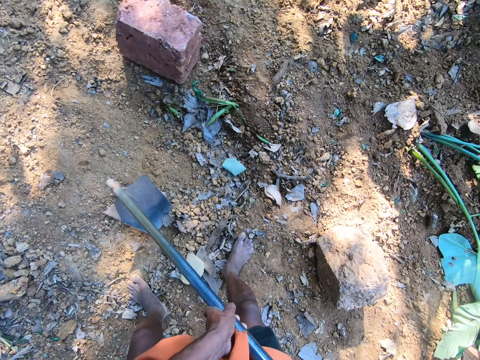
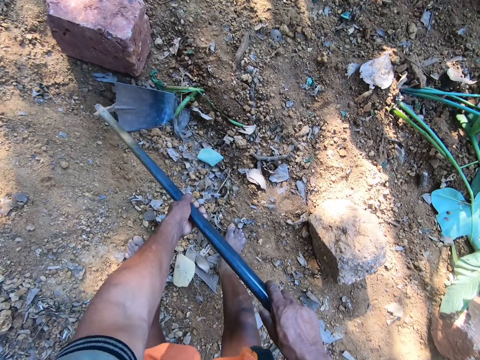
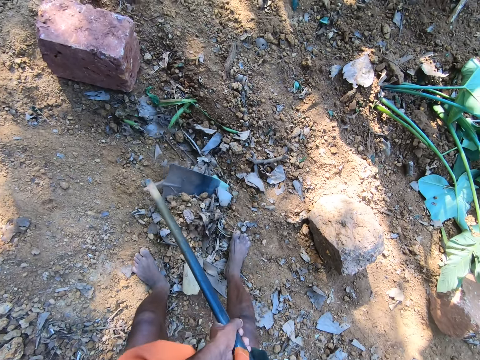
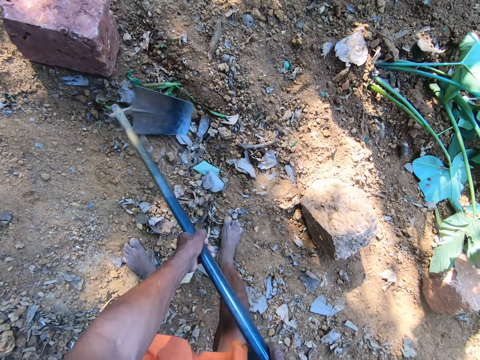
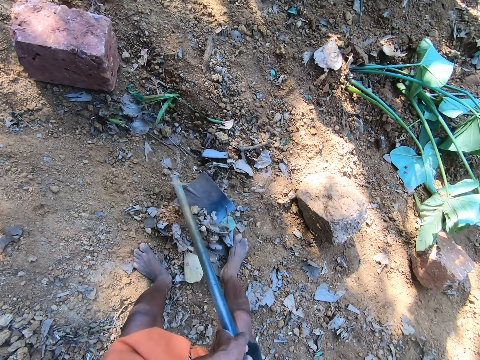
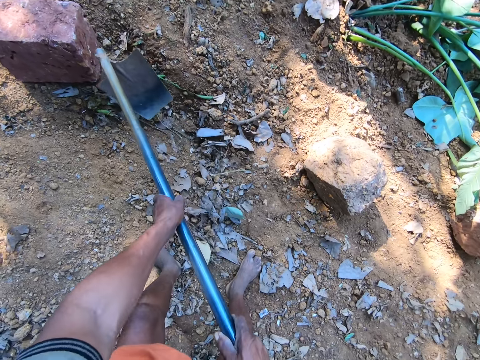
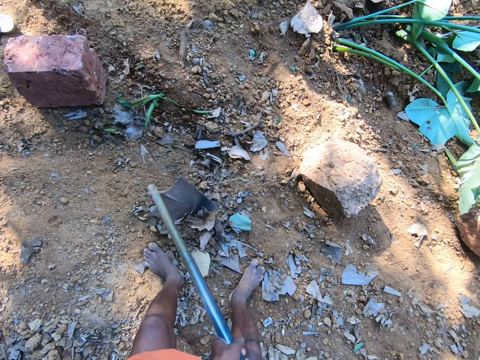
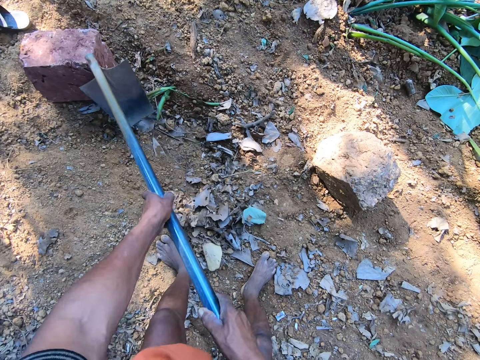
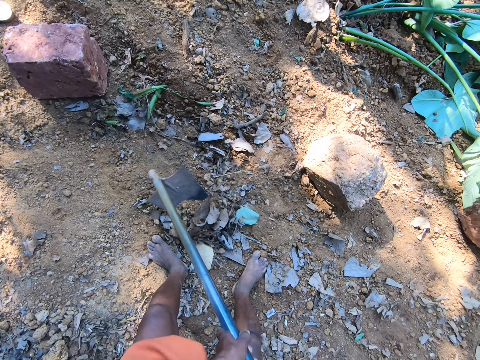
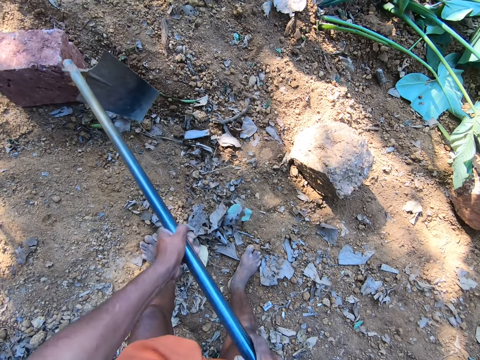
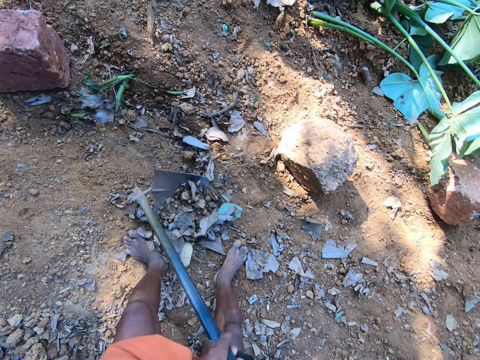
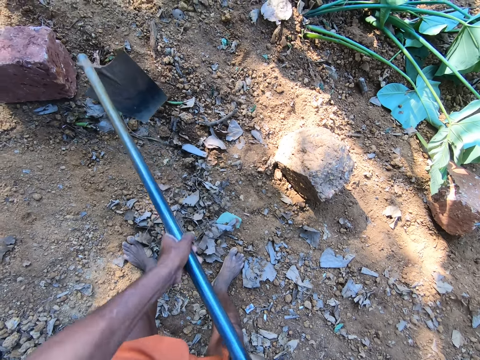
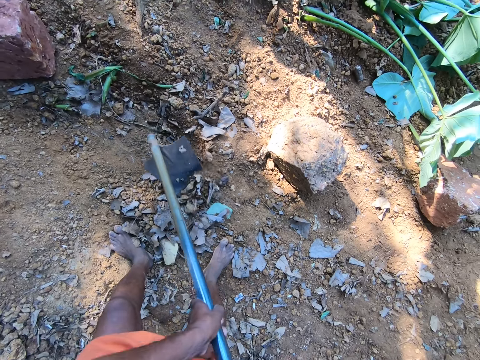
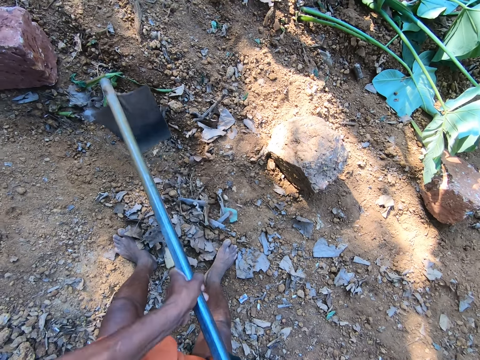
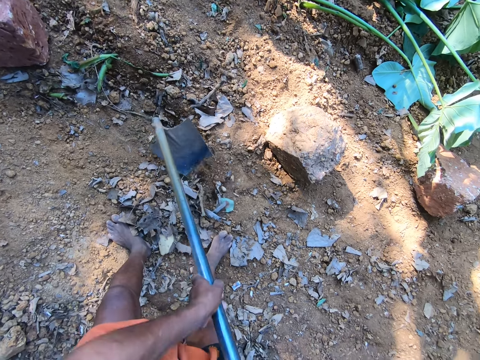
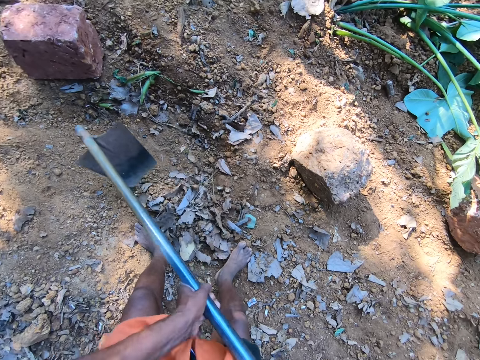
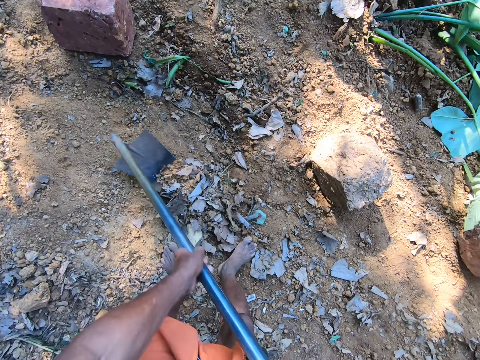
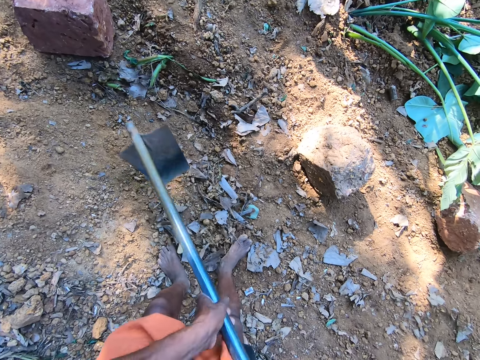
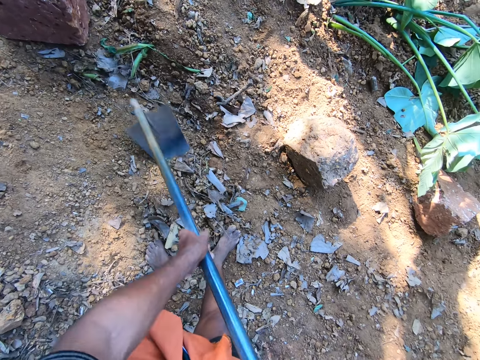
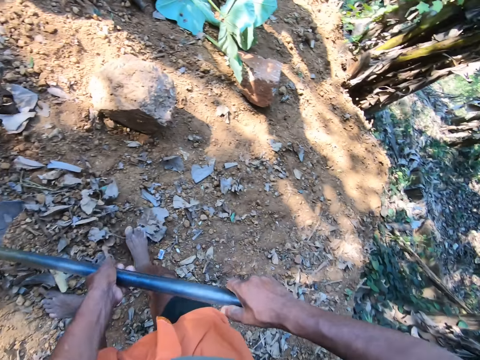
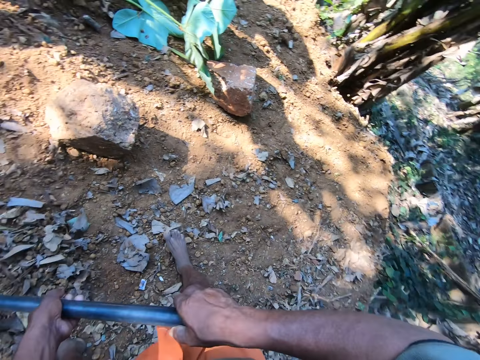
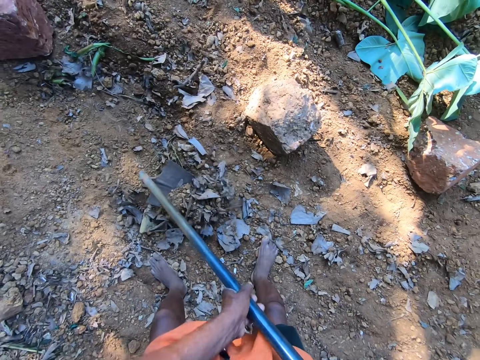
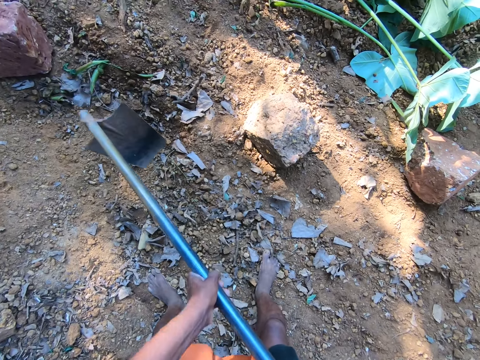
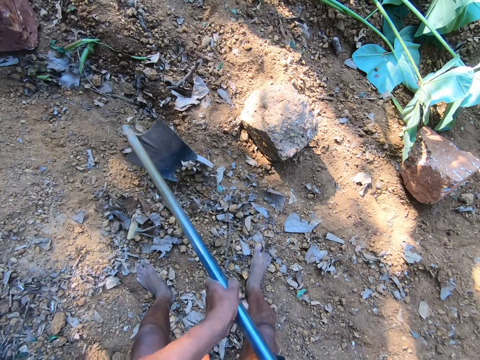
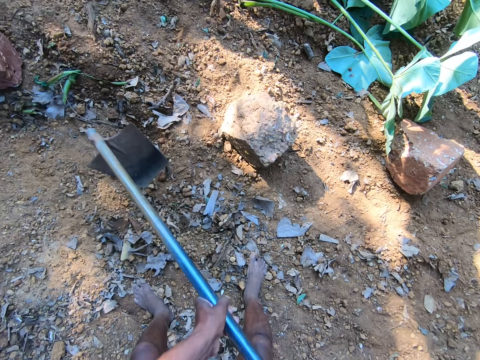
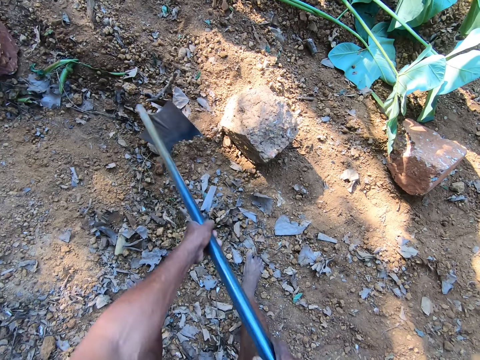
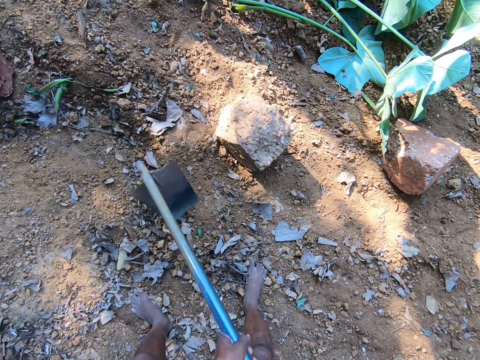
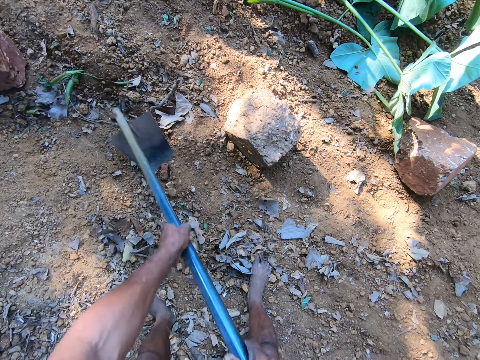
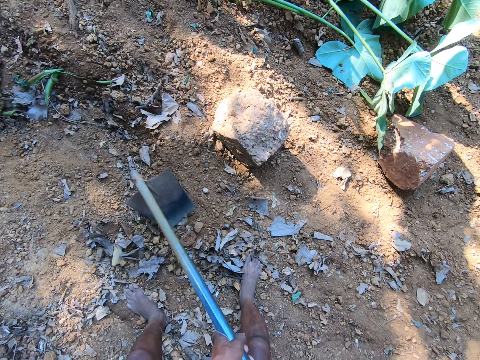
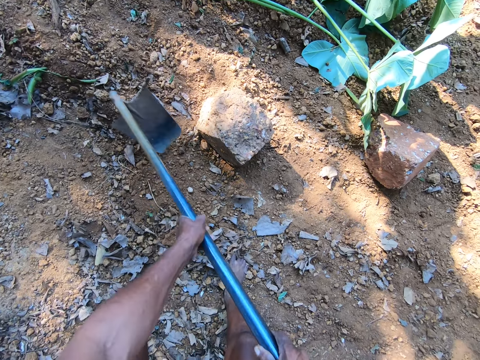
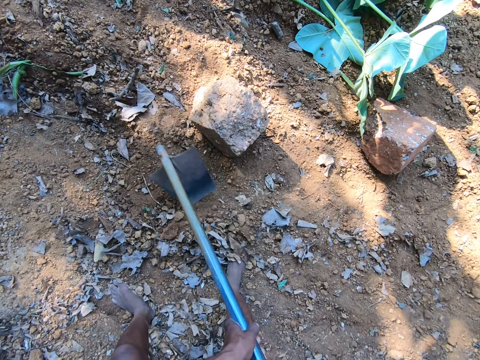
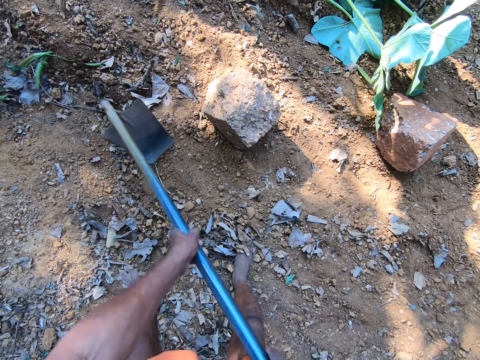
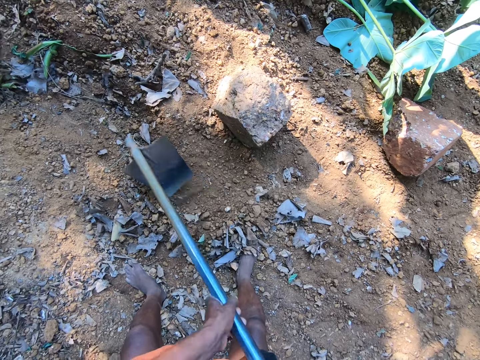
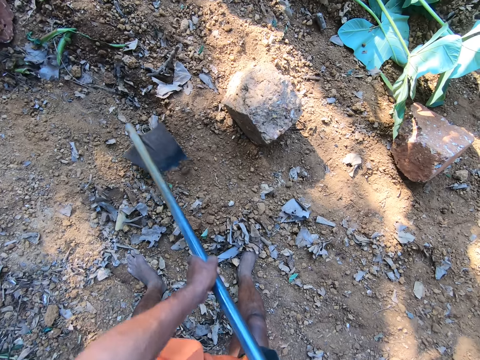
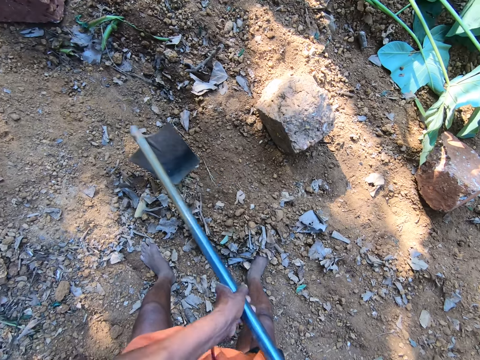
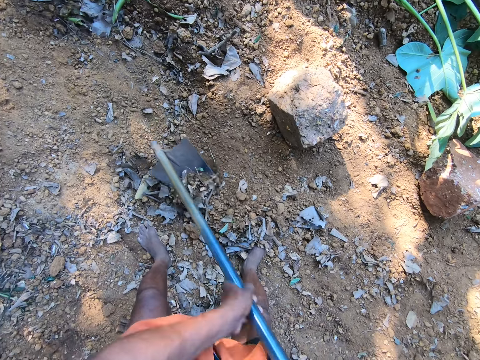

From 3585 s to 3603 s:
The camera wearer moves a step. They dig. They move a step. They dig.

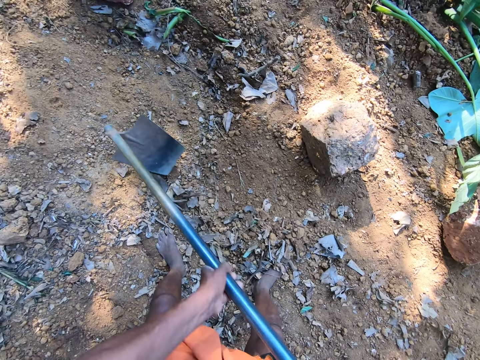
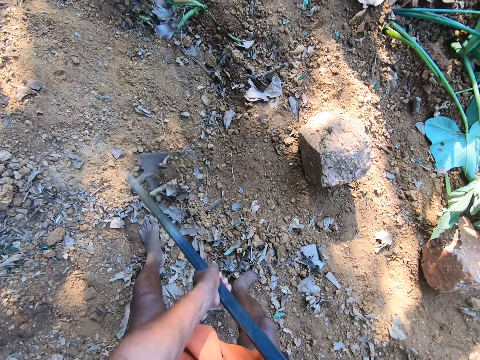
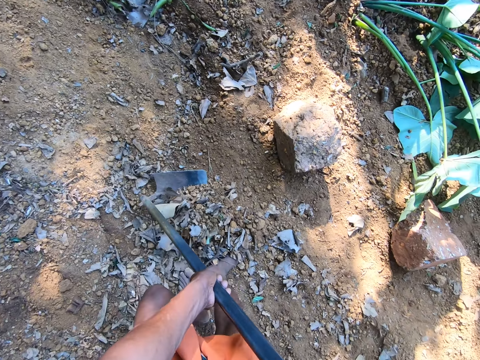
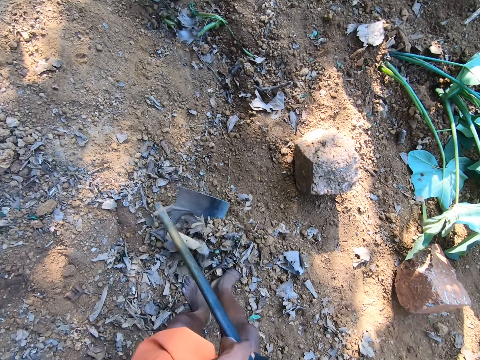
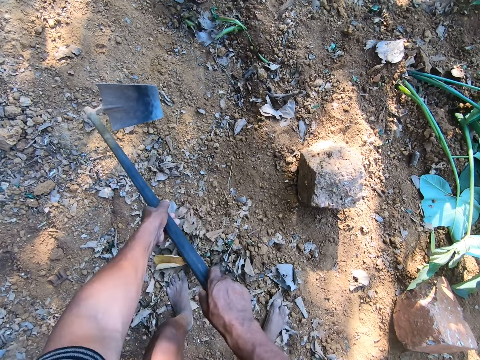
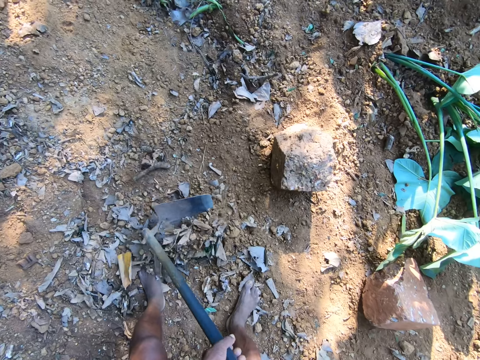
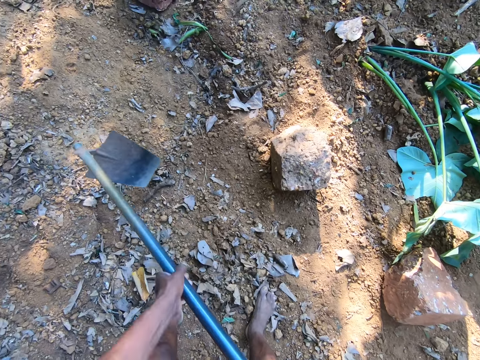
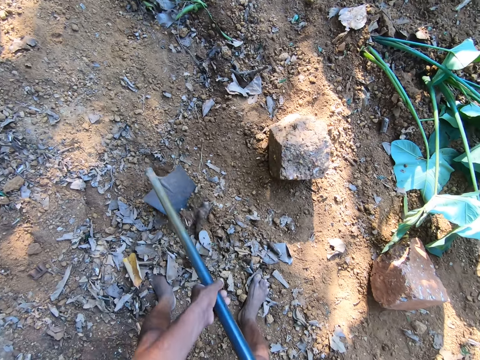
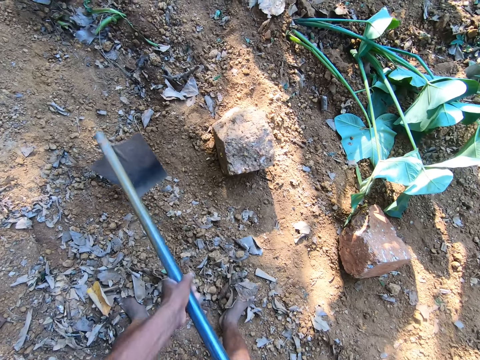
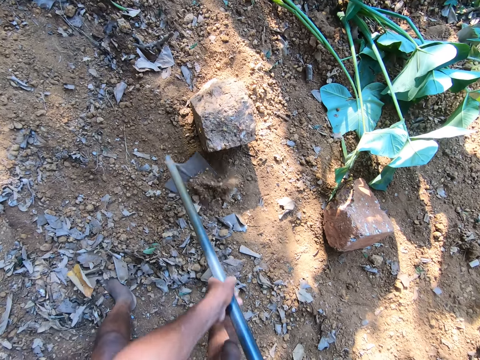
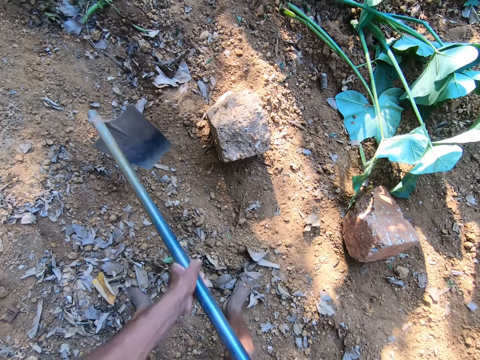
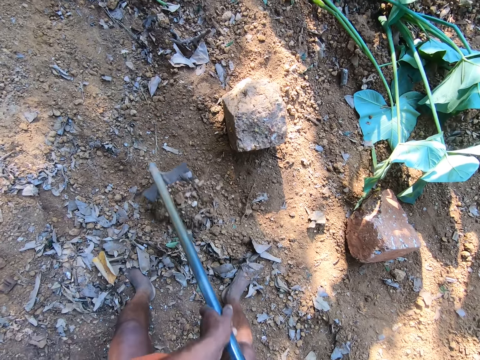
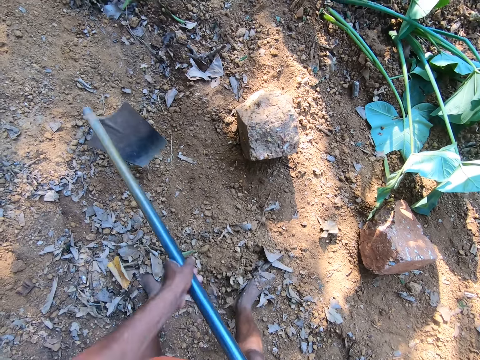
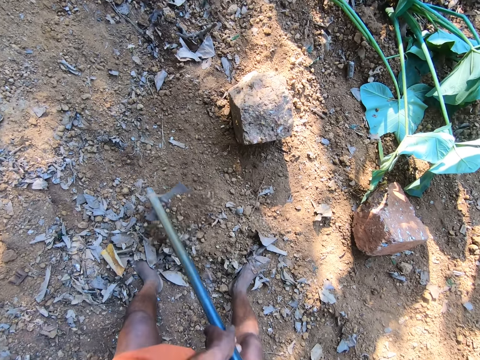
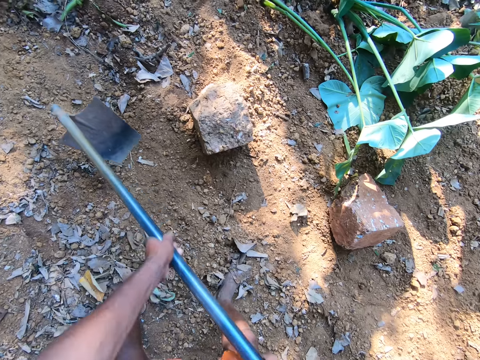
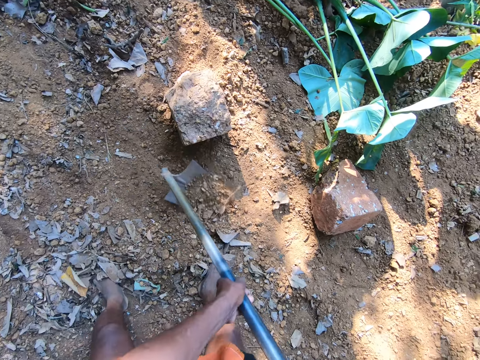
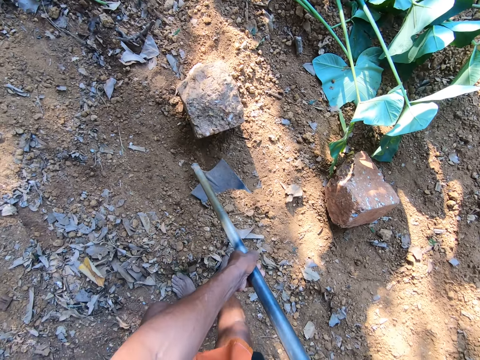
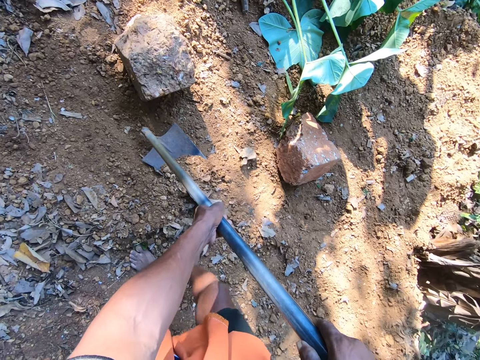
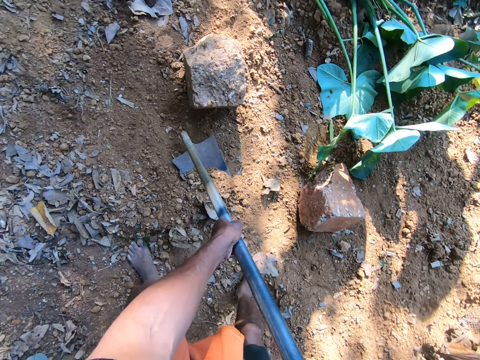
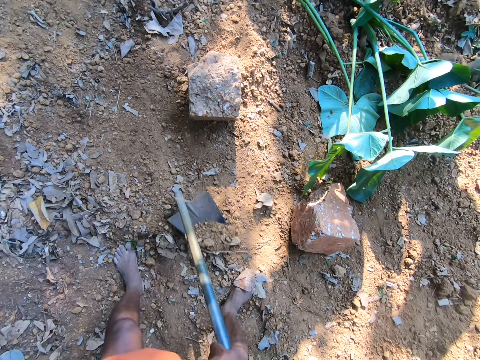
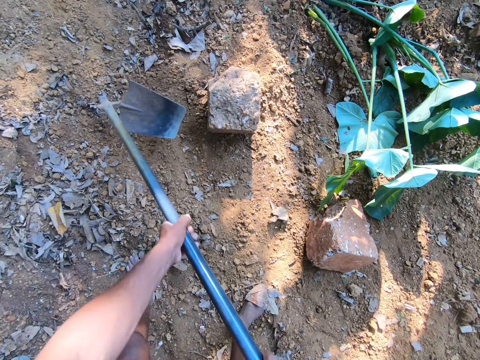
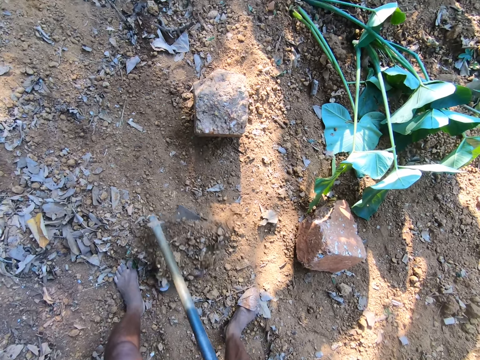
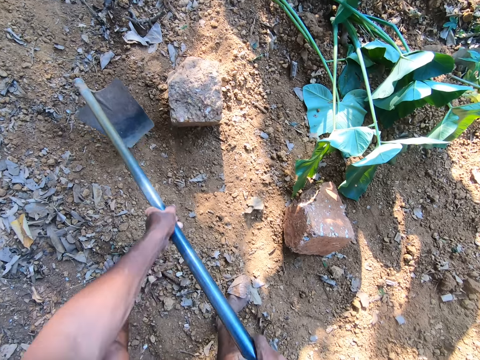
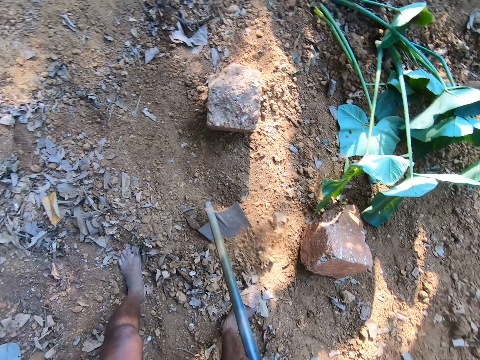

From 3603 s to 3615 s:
The camera wearer holds the hoe on the ground in an upright position with both hands. He moves a step. He gathers debris on the ground with the hoe in his hands.
